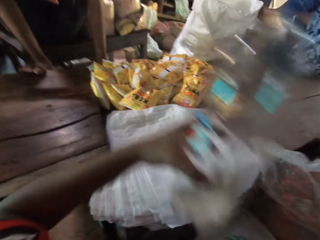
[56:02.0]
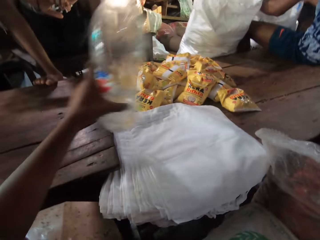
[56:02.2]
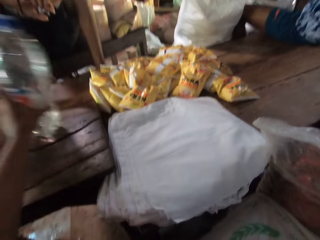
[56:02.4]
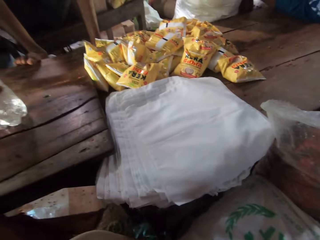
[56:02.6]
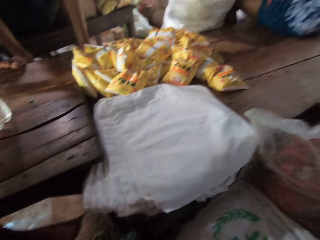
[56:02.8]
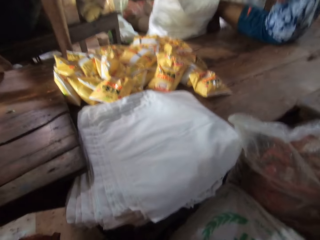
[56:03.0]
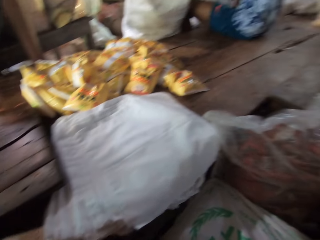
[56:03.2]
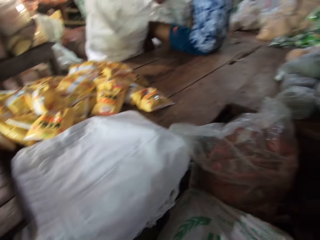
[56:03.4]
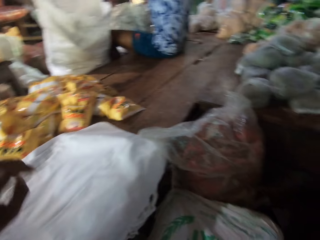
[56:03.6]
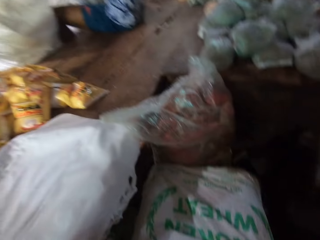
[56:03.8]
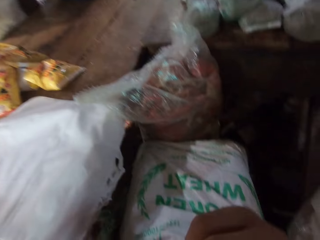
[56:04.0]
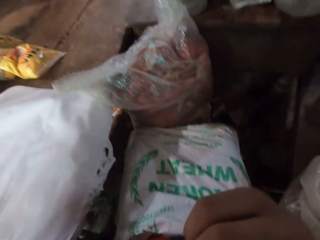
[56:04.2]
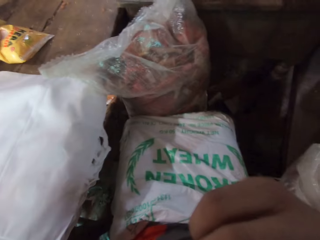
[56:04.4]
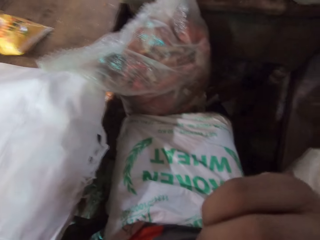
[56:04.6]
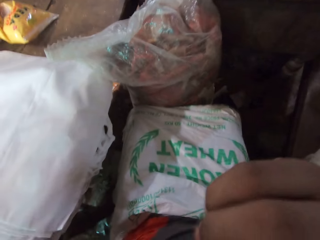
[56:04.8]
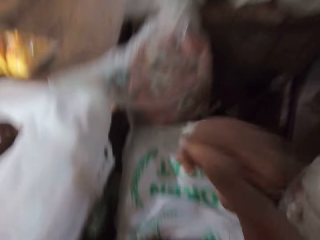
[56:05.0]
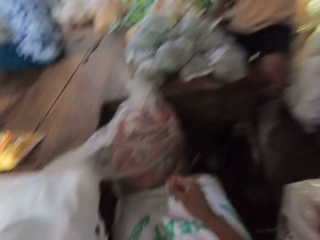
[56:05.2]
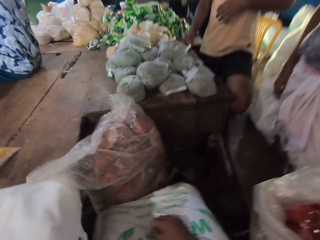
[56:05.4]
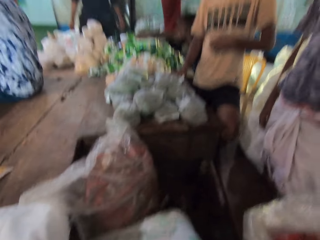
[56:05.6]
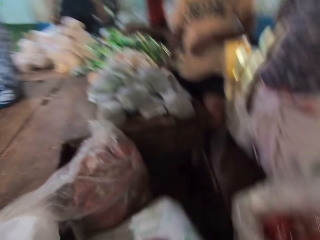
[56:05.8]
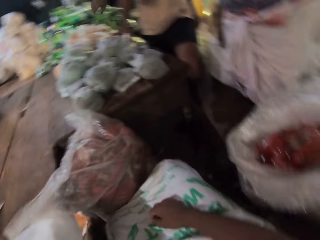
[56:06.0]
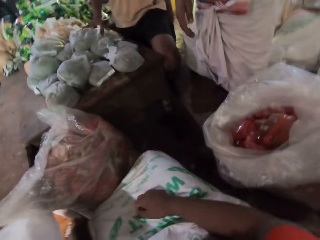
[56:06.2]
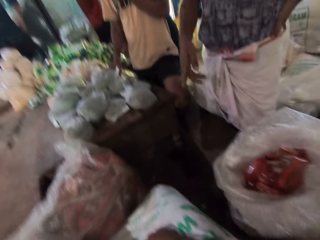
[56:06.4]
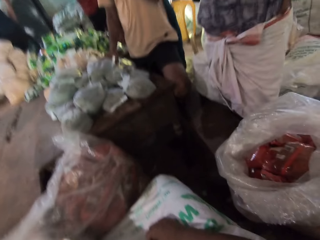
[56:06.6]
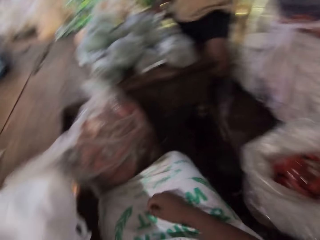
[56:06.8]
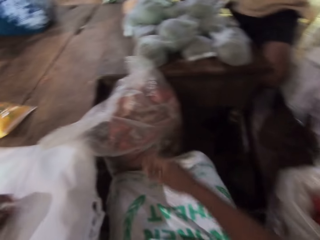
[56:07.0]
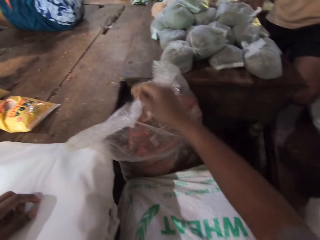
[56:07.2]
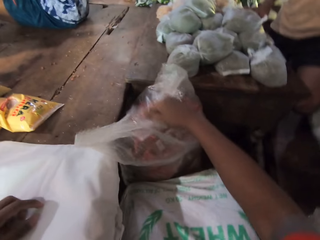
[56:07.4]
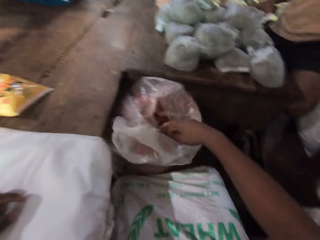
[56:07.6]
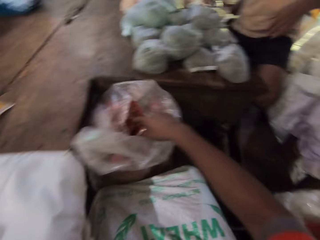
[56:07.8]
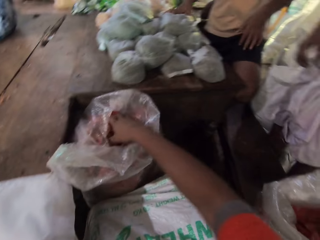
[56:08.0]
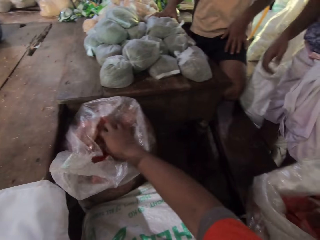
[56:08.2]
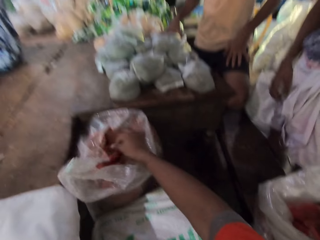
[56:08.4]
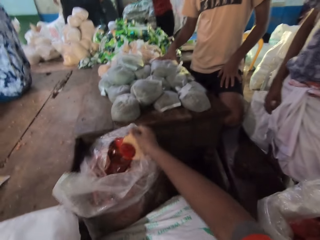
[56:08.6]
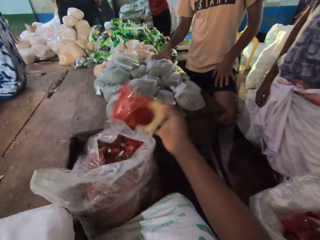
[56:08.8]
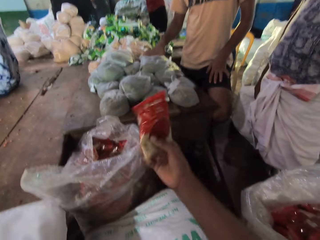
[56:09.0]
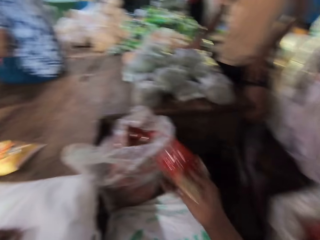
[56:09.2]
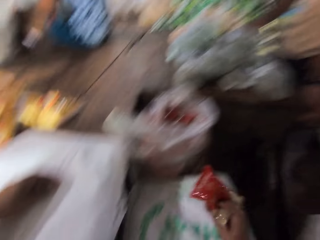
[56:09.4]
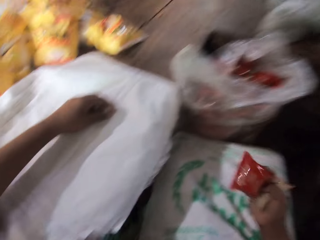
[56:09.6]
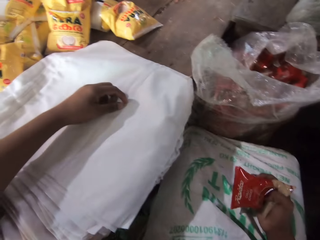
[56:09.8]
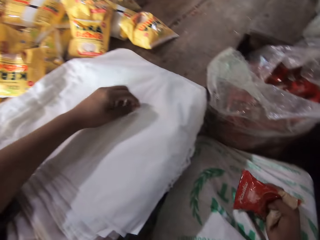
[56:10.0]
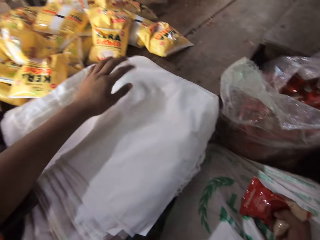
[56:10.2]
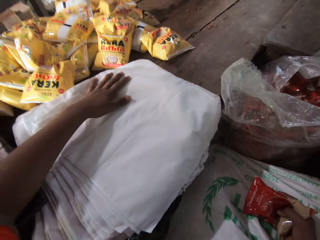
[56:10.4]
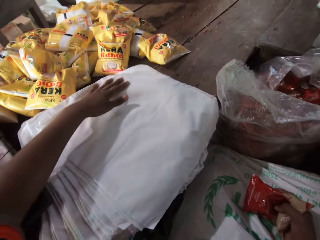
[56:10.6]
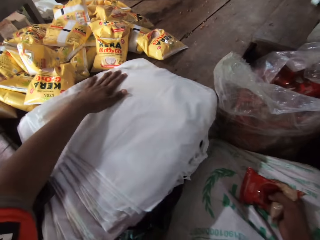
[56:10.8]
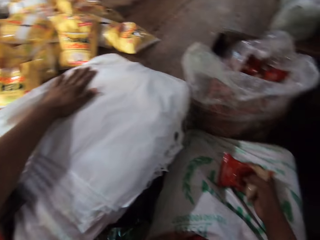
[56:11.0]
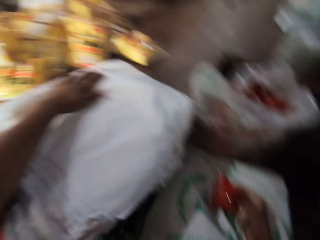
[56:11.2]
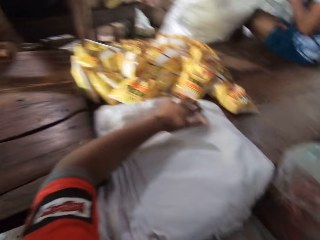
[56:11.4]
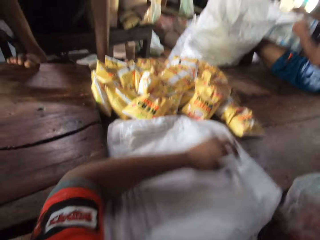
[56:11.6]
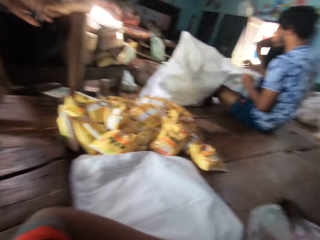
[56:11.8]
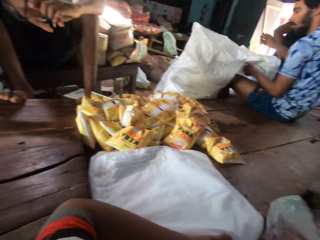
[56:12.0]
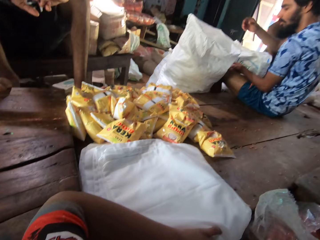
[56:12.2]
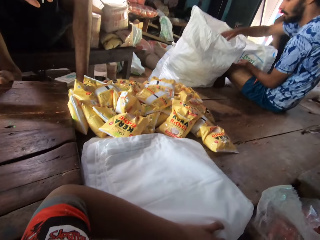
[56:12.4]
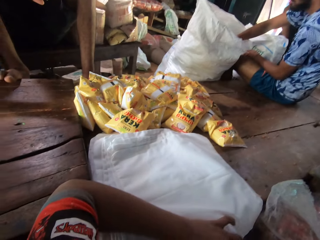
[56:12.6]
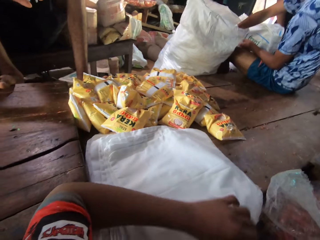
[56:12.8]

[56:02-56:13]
The camera wearer drops the water bottle on the table with his left hand. He opens the sack with his right hand. He picks up a food item or pack from the sack with his right hand. He touches bags with the left hand.

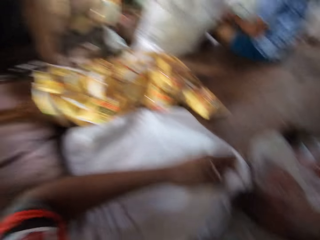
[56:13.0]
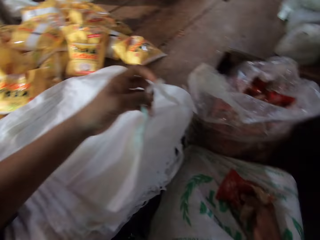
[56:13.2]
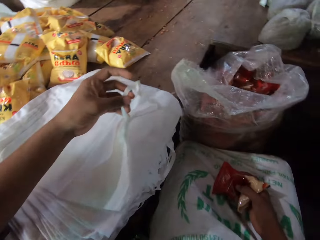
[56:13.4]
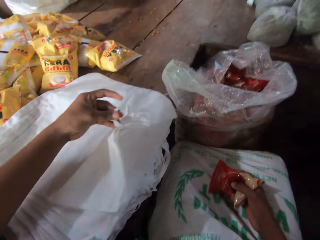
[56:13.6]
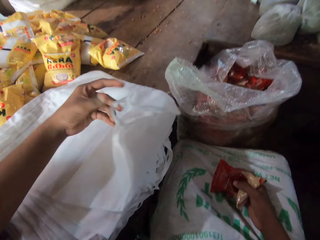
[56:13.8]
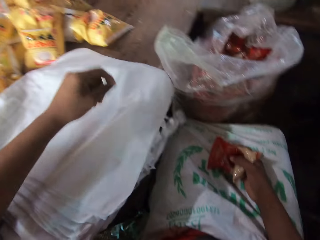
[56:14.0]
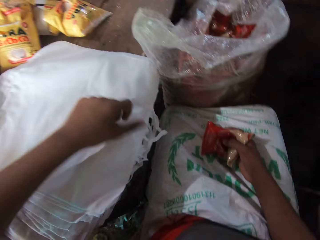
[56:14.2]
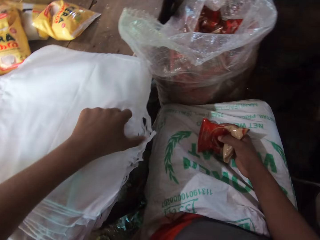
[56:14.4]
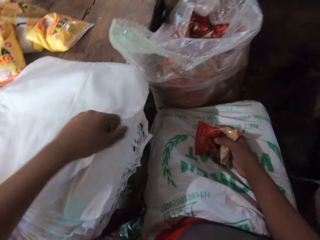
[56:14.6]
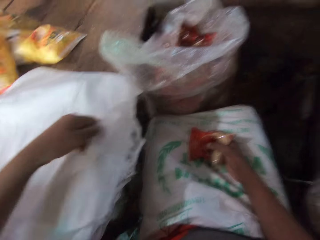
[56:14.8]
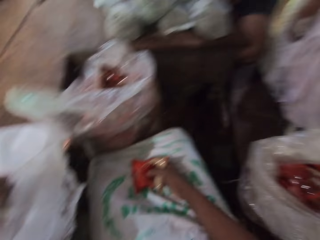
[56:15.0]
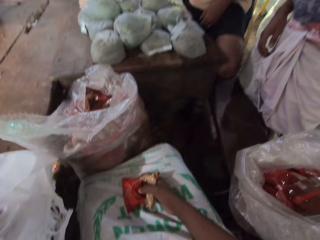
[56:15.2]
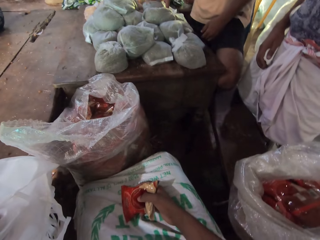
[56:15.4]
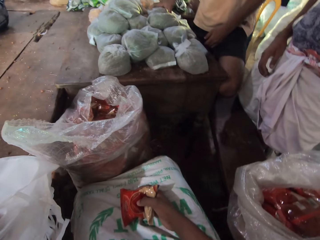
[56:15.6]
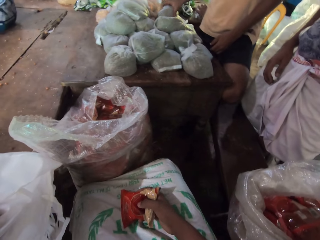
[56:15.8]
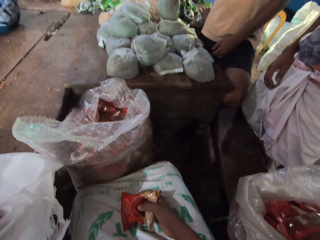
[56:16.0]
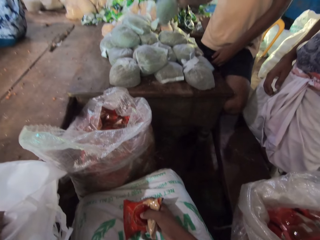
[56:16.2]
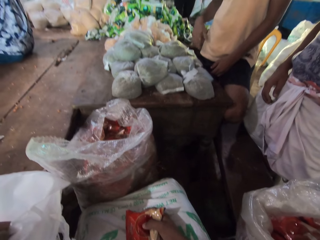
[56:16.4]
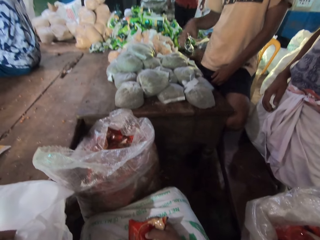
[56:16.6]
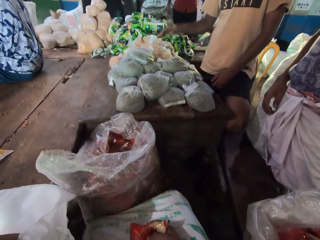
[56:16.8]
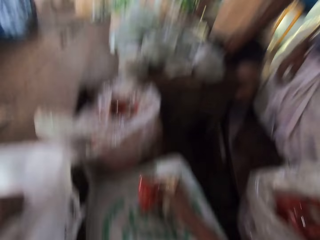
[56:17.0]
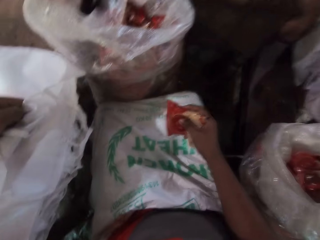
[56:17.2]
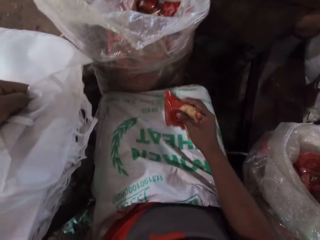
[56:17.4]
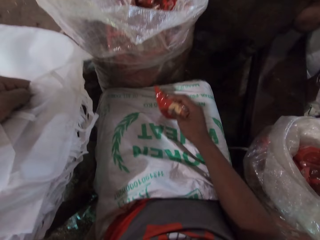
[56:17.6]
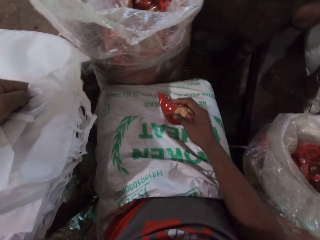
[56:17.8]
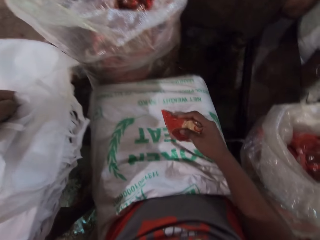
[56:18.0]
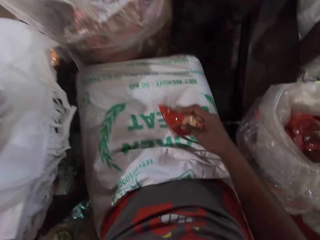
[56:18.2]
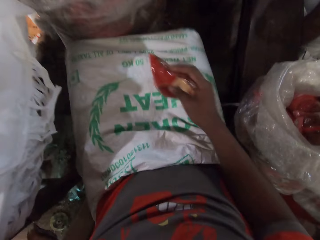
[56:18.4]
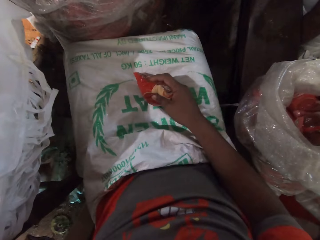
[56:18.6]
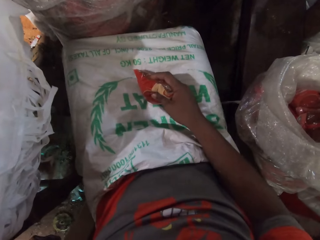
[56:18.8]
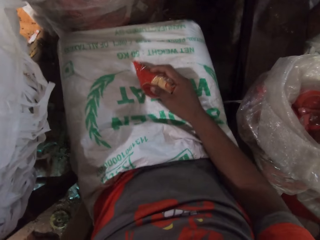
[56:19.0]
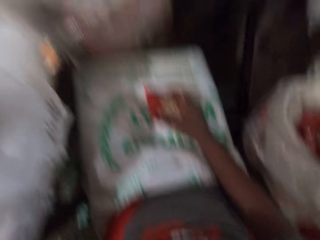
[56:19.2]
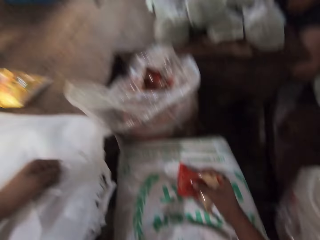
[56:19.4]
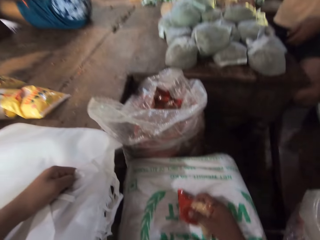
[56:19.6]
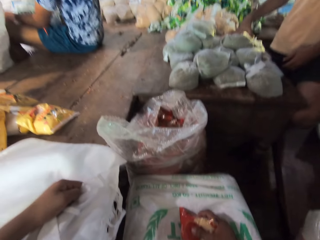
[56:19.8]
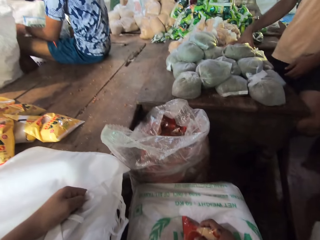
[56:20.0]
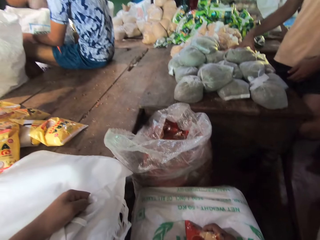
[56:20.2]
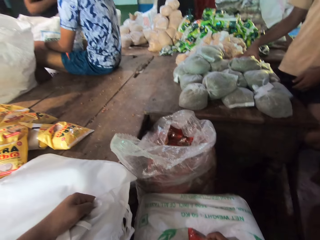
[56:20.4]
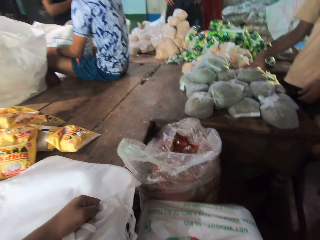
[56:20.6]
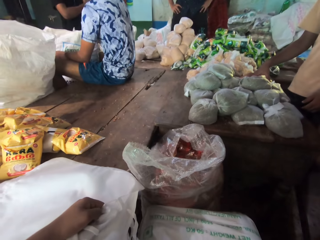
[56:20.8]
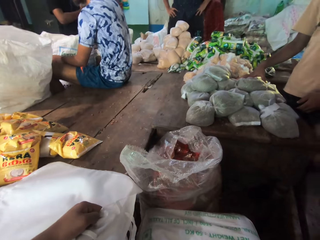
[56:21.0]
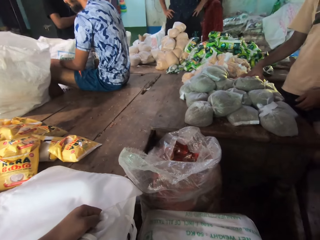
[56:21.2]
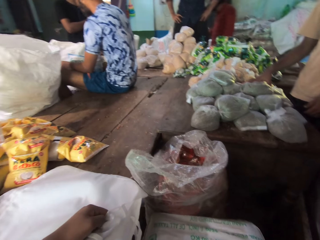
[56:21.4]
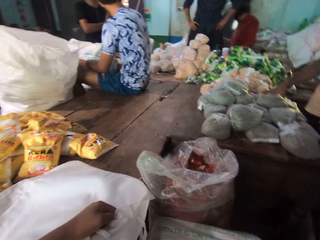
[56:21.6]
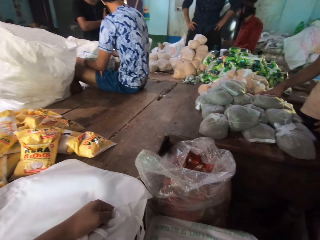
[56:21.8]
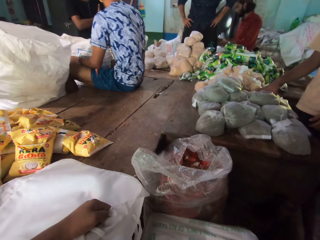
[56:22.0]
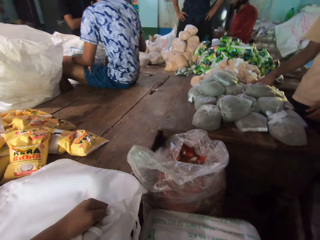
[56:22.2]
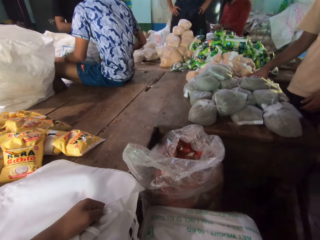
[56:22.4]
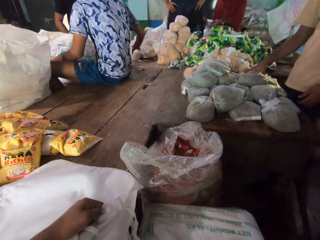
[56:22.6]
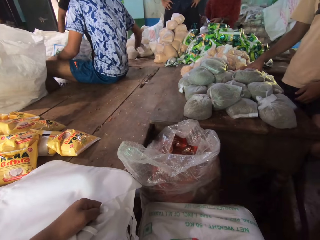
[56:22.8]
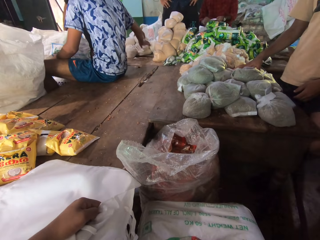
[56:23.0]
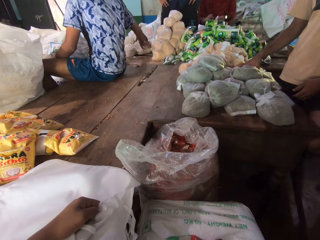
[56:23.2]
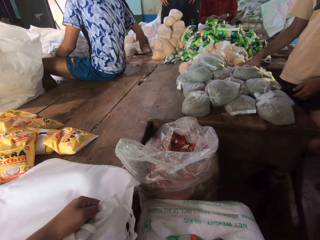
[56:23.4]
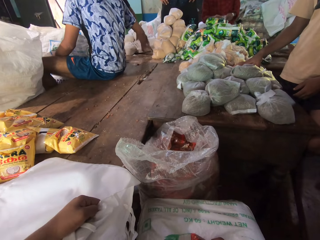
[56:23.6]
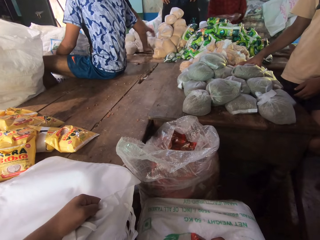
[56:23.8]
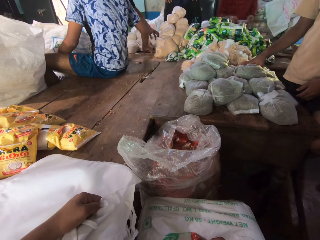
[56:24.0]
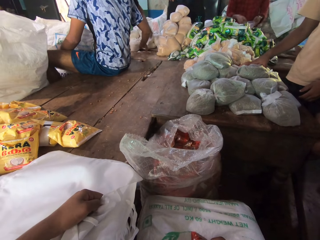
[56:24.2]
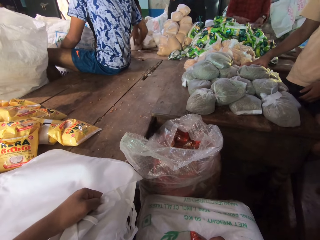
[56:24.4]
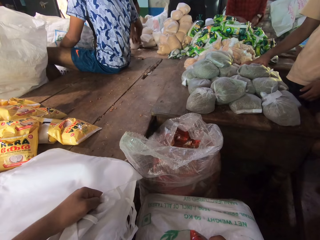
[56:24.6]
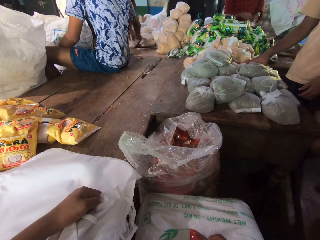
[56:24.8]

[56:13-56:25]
The camera wearer fiddles with the bag on the table with his left hand. A man picks up a food item from the table with his right hand. He drops the food item on the table with his right hand. The camera wearer rubs the pack on the cloth. Another man touches food items on the table with his right hand.
